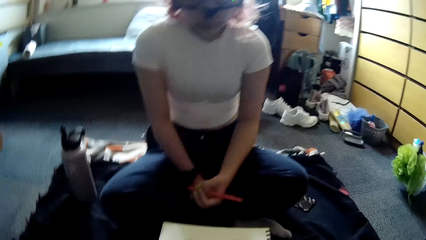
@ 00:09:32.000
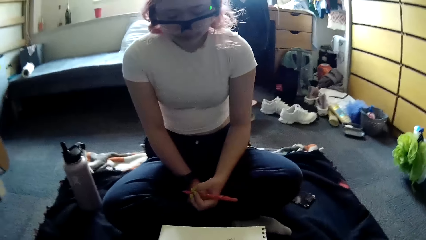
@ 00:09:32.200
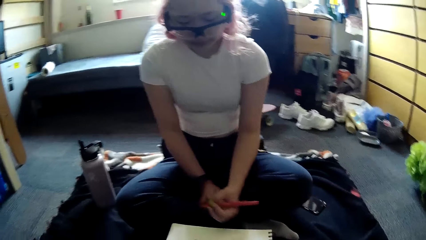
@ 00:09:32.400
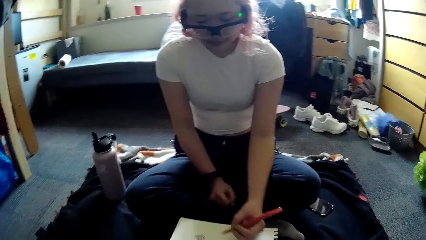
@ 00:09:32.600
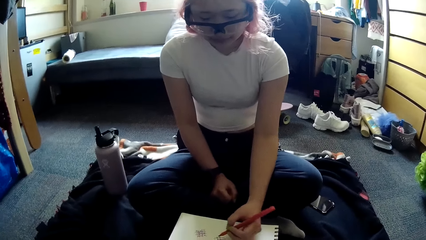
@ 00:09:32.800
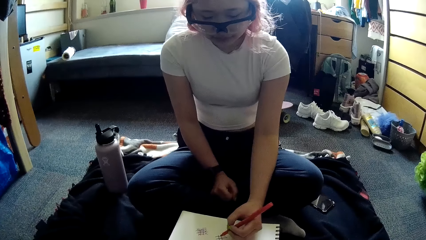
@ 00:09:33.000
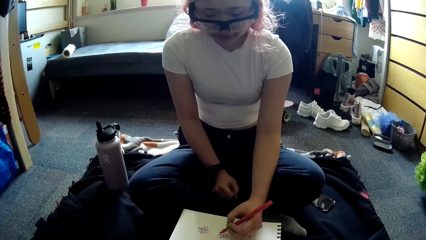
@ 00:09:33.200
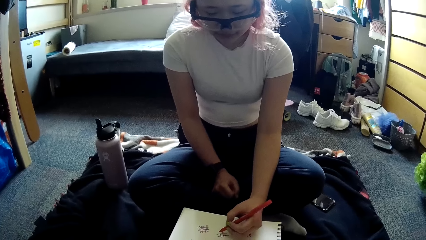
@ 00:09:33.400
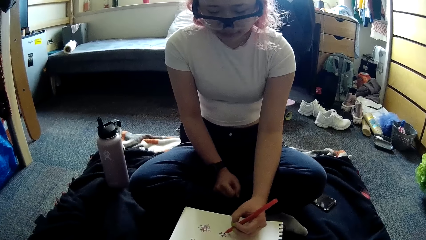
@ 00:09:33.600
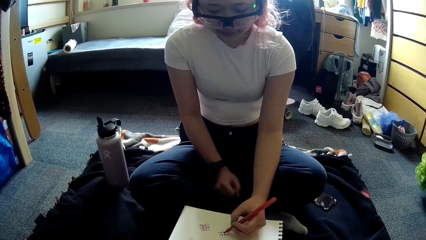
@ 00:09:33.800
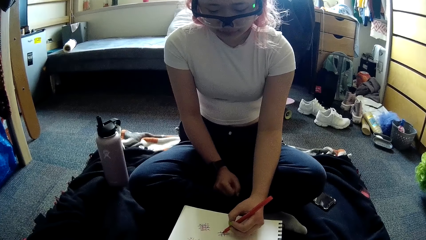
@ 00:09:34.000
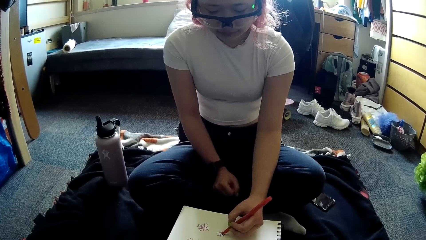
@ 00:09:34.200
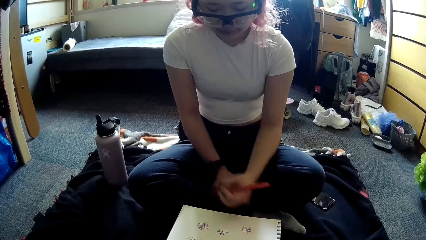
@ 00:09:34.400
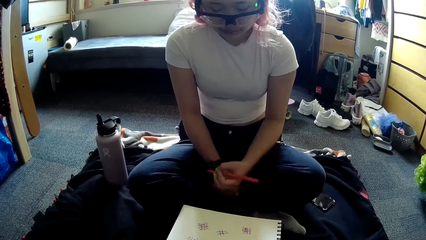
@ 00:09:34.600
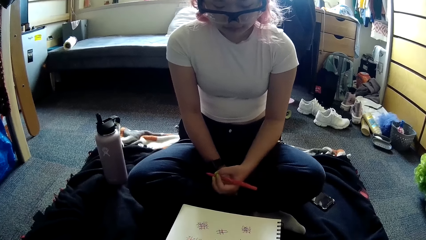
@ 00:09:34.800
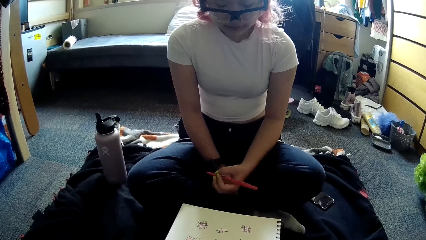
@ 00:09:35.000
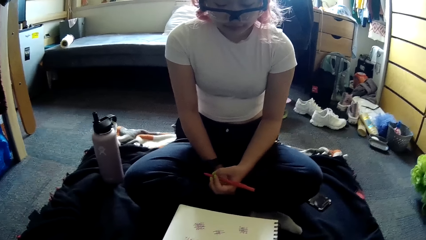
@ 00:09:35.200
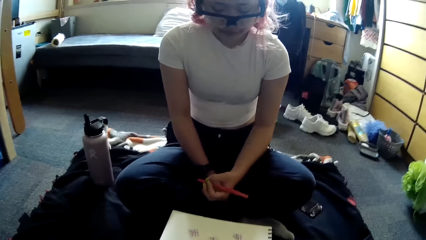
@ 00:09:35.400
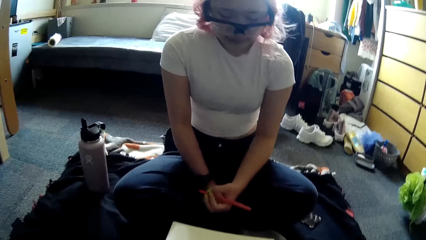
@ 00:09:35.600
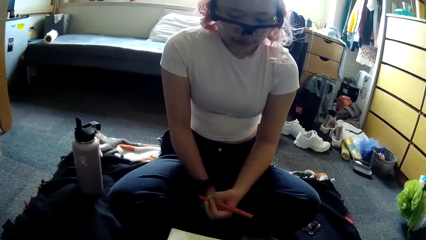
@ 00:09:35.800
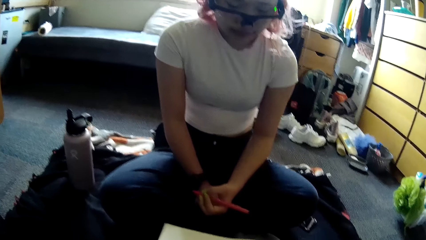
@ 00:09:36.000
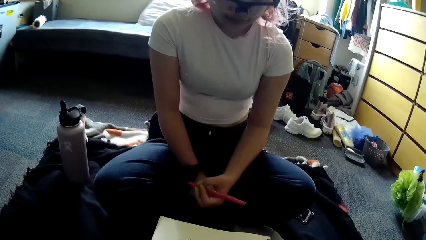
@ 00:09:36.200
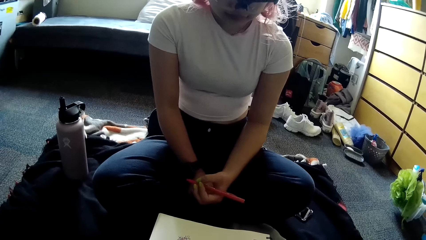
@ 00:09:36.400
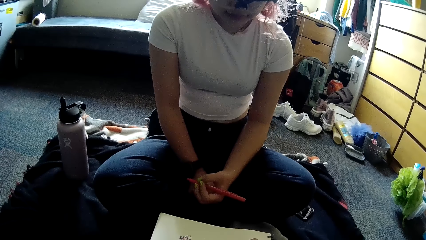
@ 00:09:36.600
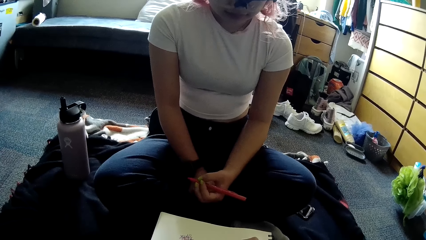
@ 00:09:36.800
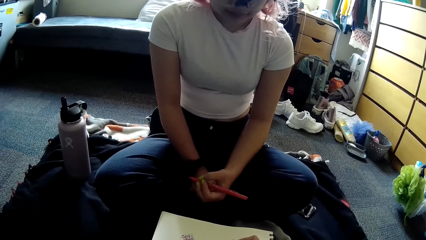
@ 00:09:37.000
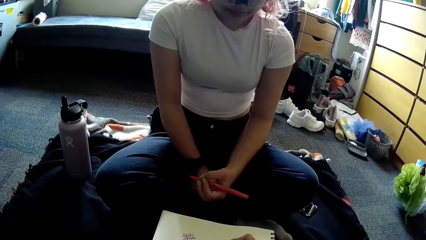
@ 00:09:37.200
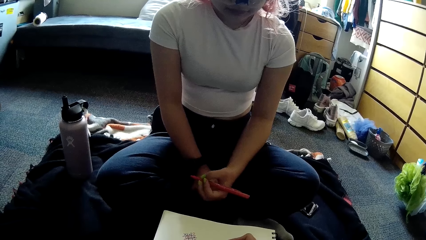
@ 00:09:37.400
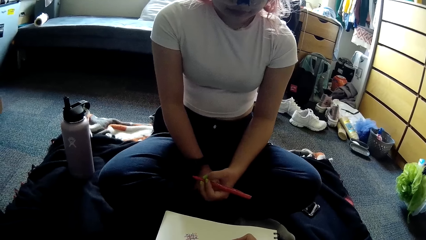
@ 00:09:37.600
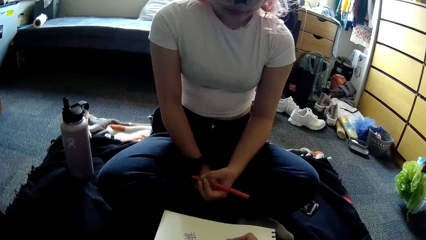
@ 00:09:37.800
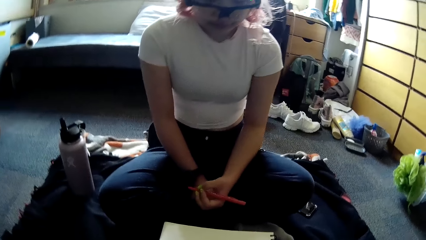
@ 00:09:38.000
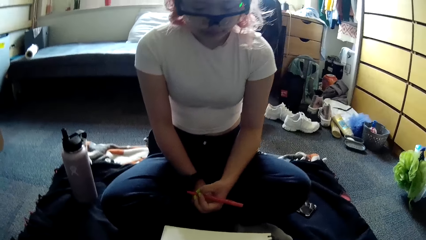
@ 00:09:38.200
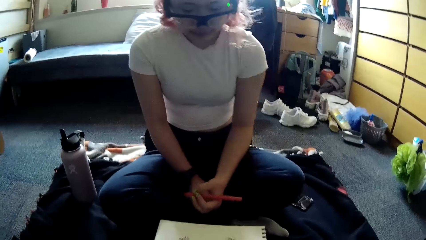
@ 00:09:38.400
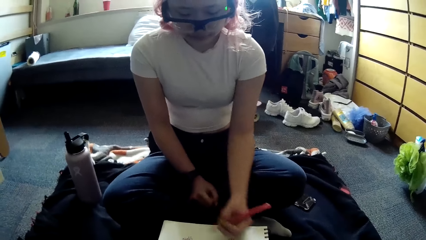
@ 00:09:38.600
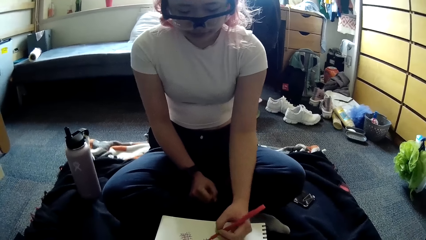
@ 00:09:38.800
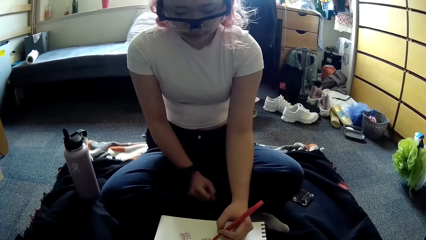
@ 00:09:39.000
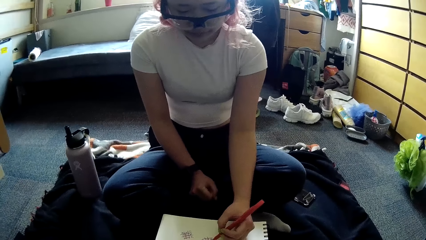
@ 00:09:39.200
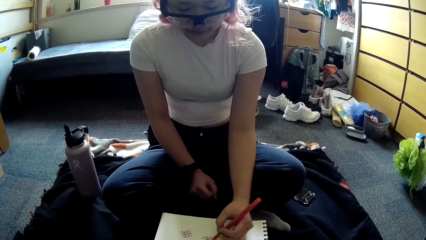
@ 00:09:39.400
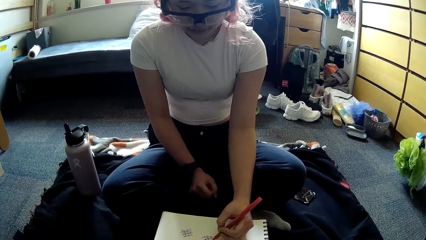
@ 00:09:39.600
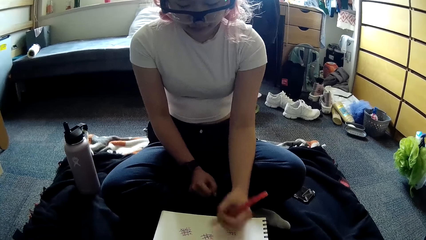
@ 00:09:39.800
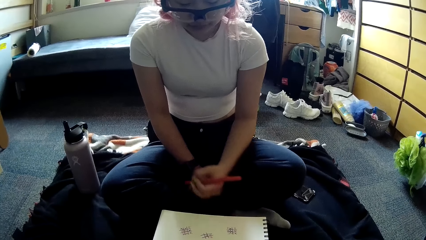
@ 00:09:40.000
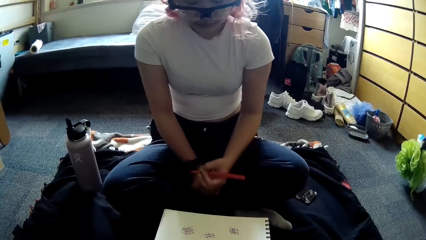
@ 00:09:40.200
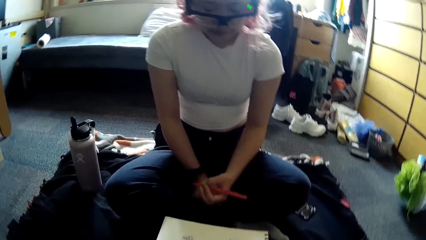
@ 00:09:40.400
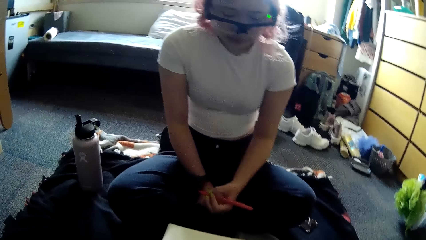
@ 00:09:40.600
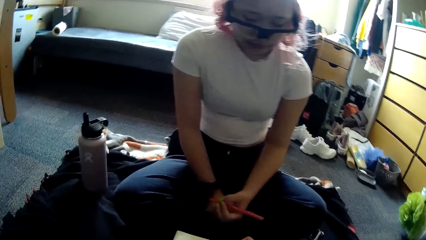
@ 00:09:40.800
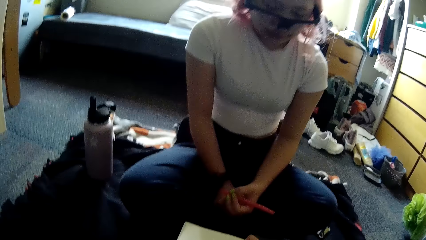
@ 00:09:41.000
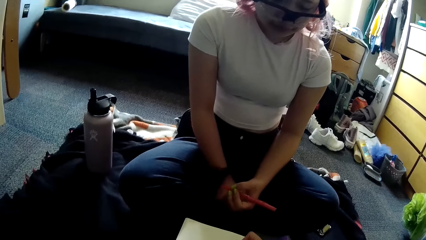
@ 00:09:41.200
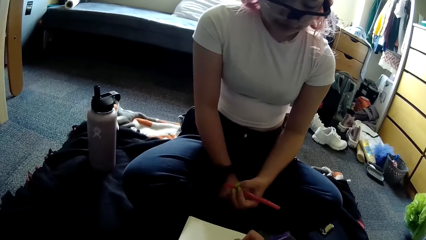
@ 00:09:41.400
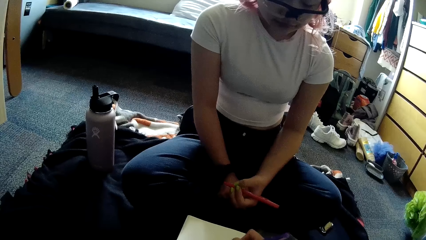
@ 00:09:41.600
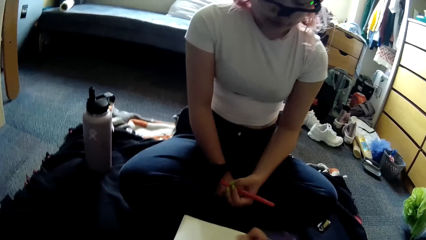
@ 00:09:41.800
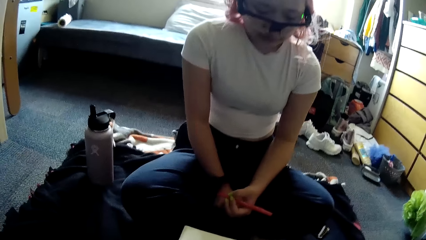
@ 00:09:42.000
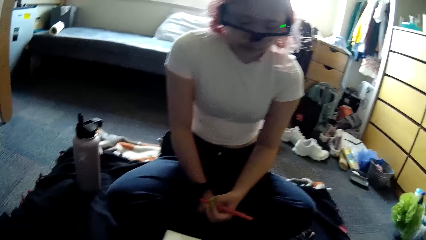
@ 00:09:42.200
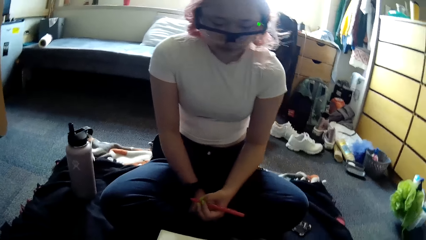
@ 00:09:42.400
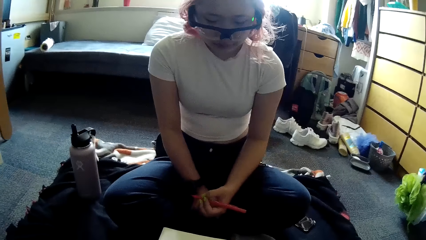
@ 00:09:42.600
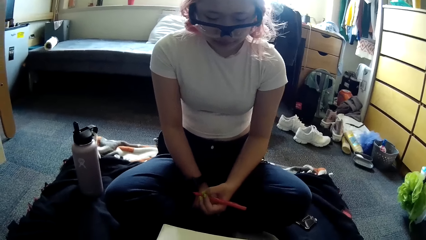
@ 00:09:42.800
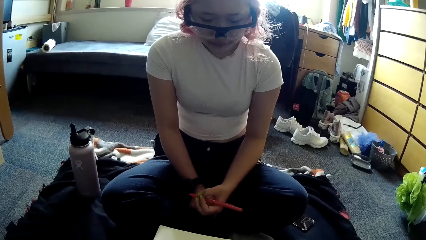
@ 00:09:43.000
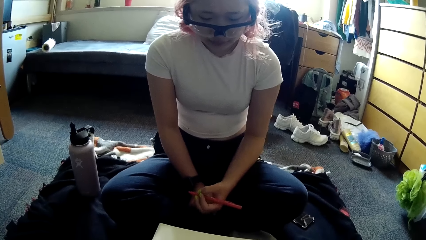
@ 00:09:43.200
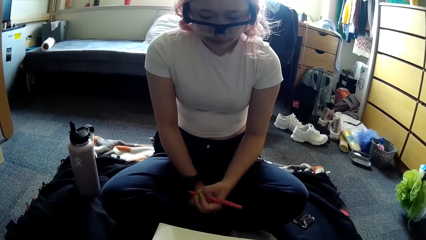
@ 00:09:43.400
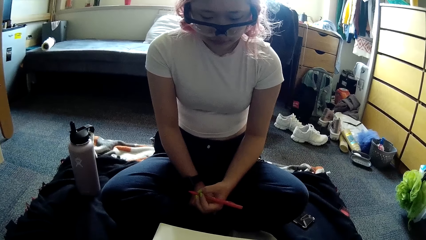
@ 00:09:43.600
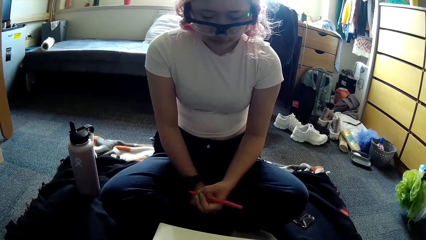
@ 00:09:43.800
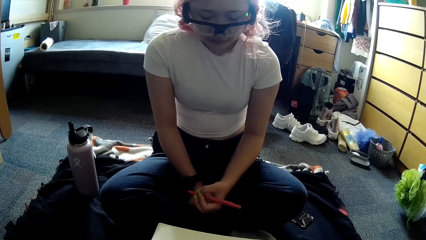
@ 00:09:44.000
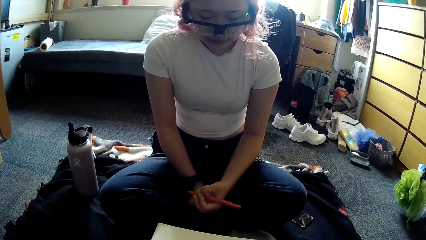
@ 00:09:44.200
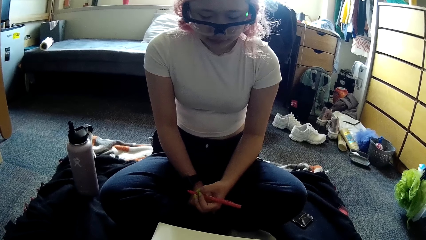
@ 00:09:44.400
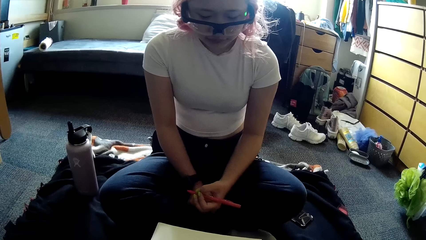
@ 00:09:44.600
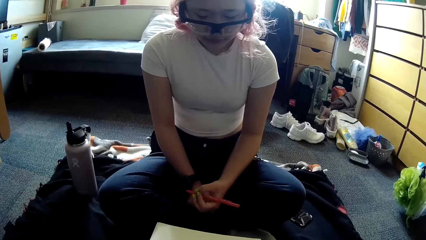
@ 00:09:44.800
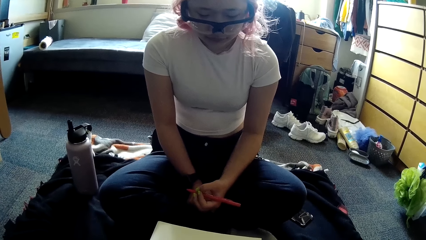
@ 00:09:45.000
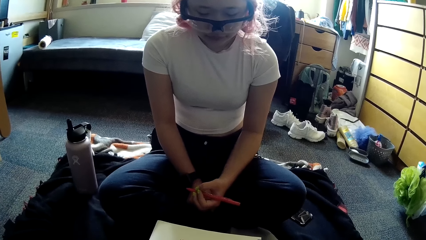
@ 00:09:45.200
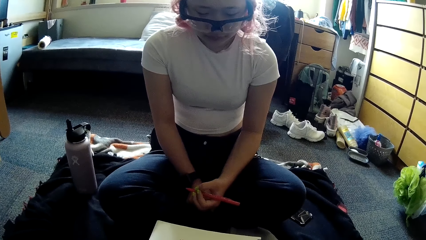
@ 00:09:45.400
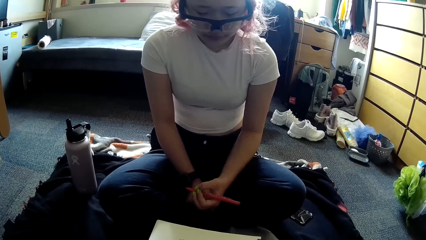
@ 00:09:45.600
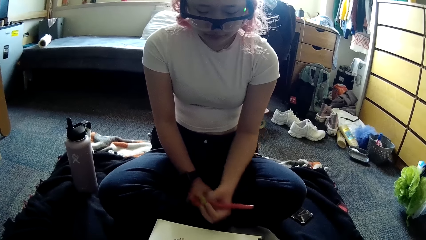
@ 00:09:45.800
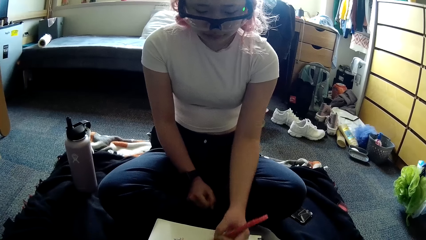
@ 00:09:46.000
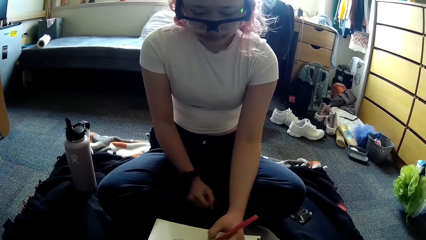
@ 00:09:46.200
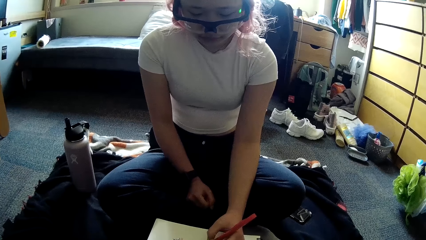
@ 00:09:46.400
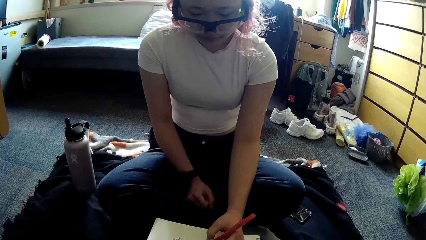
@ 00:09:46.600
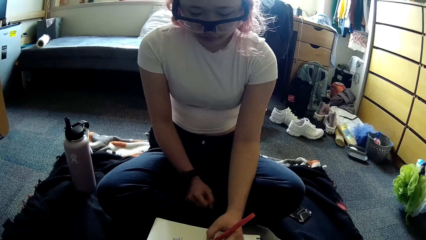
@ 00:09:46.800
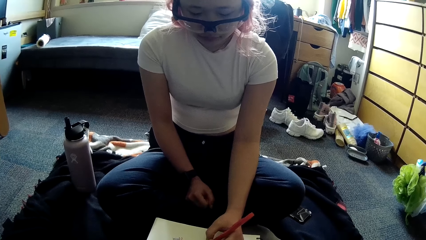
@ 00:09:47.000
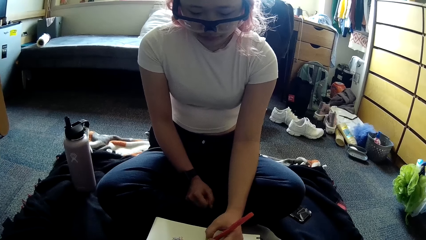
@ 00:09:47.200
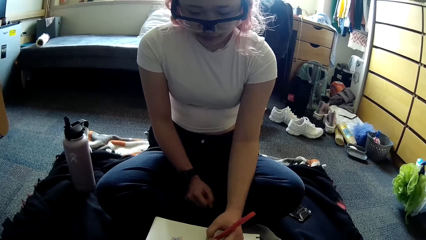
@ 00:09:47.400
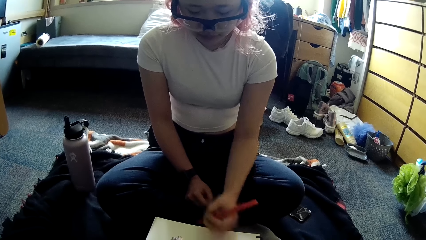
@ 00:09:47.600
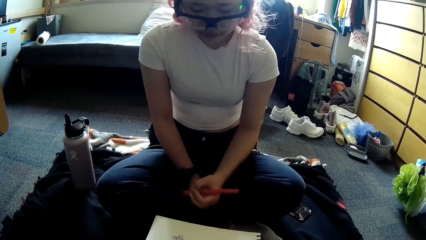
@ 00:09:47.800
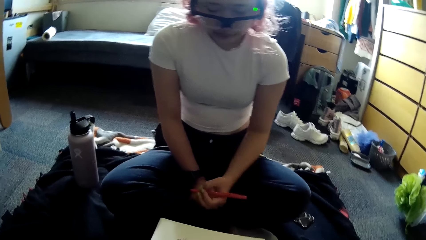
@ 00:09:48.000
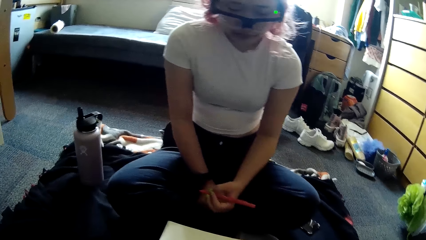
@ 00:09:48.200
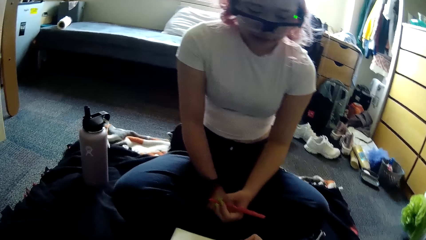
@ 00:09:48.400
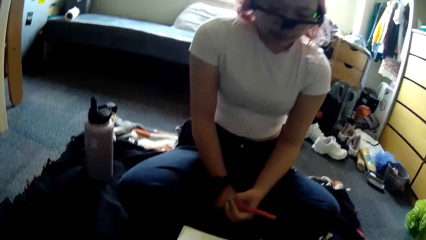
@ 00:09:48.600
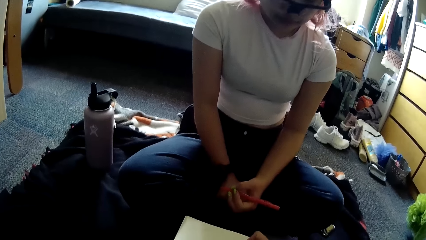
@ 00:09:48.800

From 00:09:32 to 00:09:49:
The woman writes on the paper with the pen in her left hand. The camera wearer writes on the paper with the pen in her right hand. The woman writes on the paper with the pen in her left hand. The camera wearer writes on the paper with the pen in her right hand. The woman writes on the paper with the pen in her left hand.
